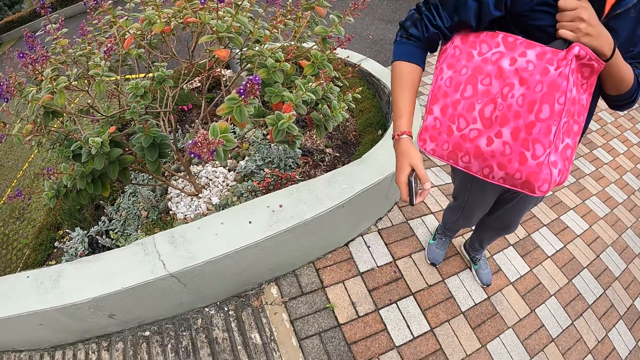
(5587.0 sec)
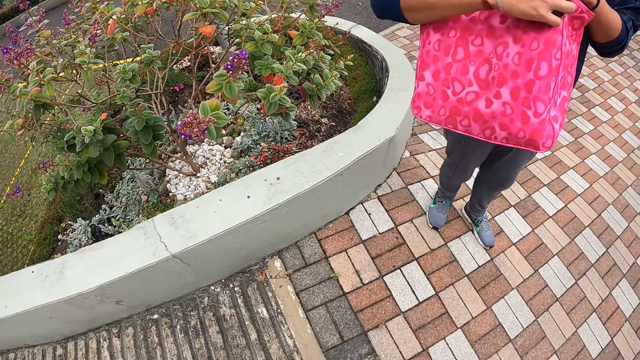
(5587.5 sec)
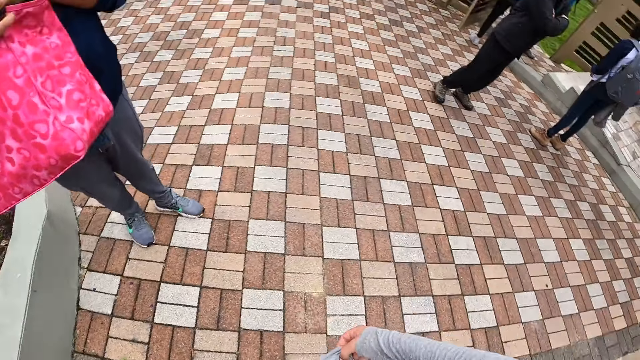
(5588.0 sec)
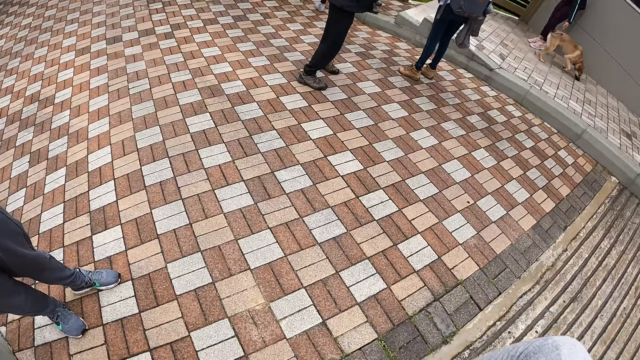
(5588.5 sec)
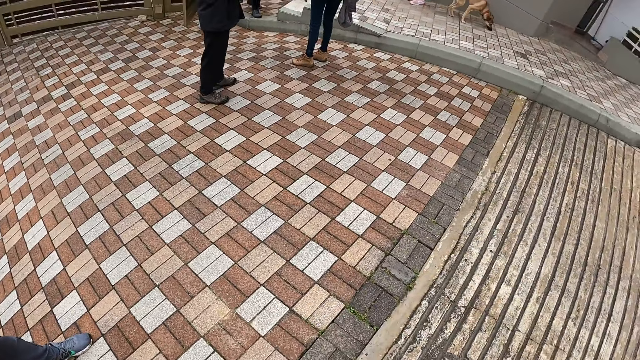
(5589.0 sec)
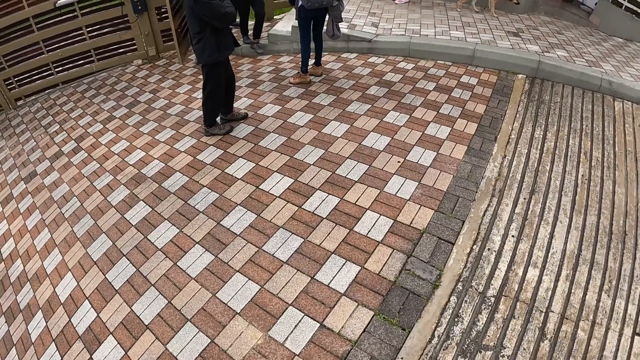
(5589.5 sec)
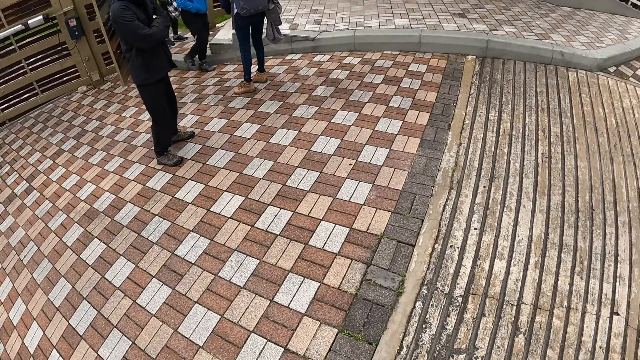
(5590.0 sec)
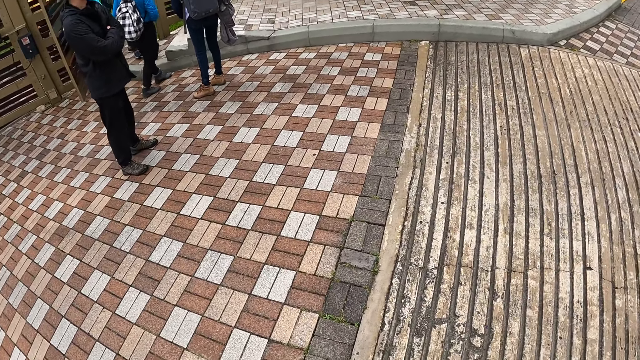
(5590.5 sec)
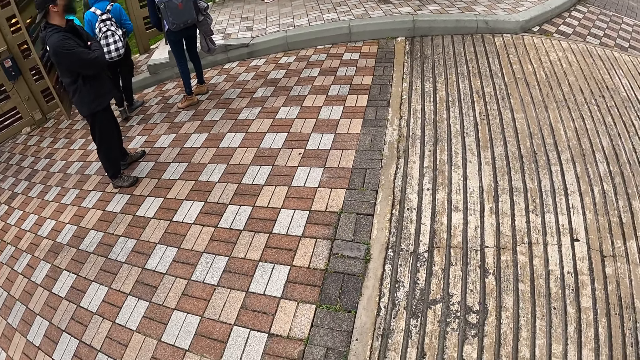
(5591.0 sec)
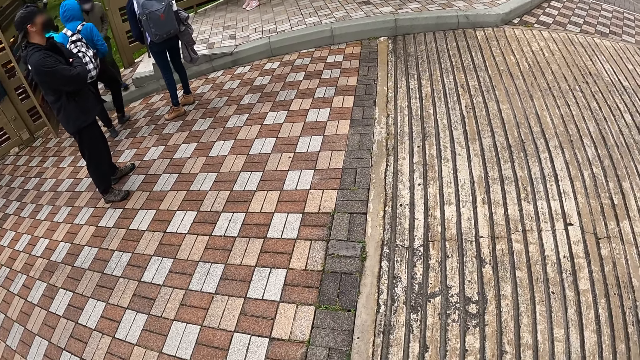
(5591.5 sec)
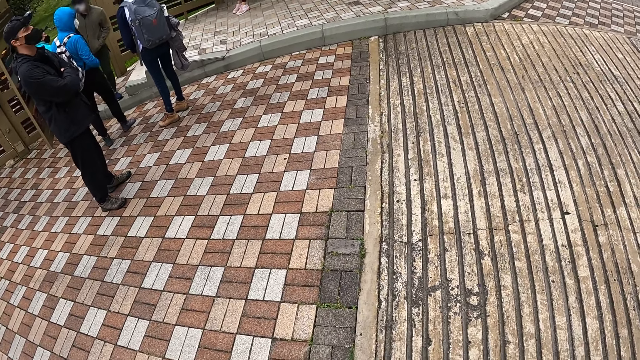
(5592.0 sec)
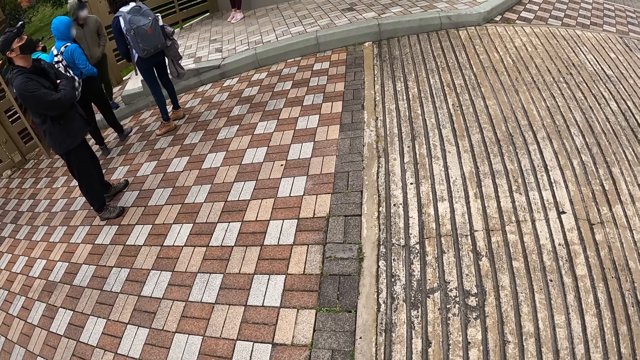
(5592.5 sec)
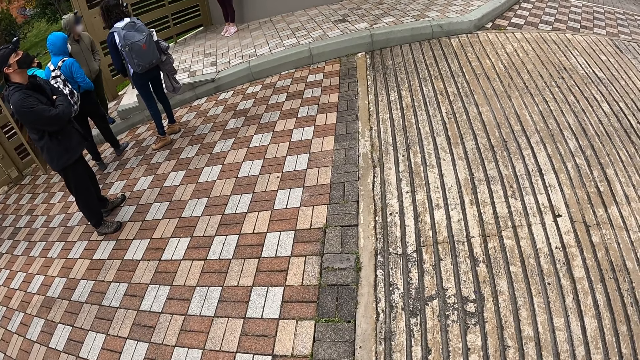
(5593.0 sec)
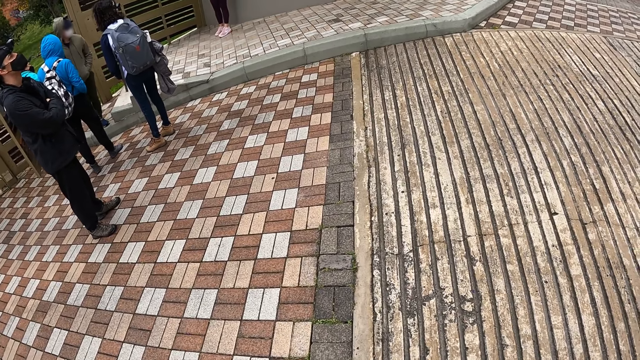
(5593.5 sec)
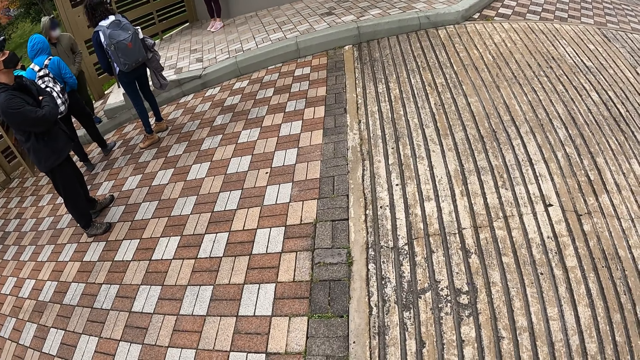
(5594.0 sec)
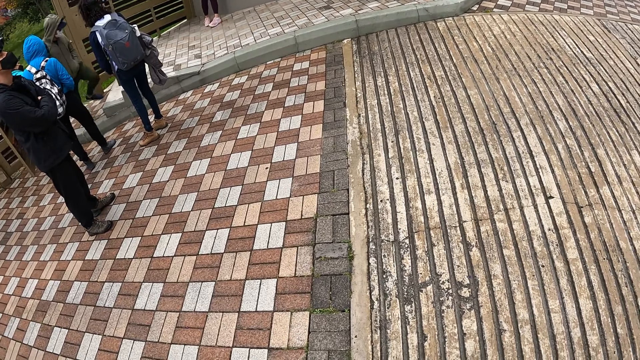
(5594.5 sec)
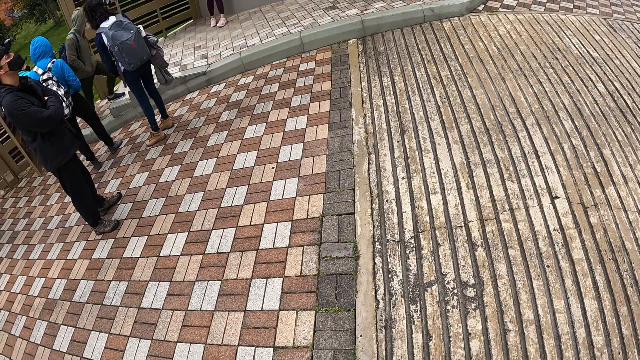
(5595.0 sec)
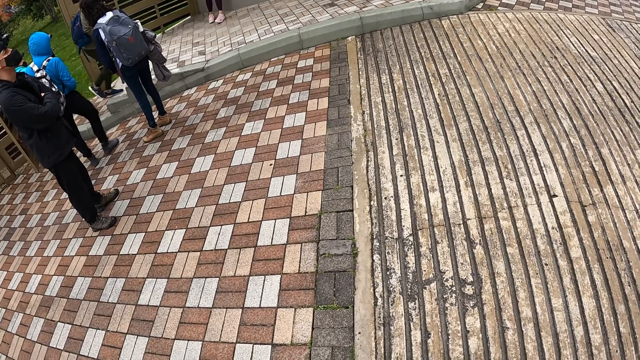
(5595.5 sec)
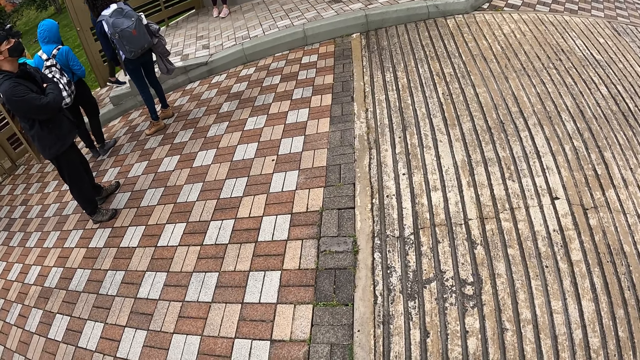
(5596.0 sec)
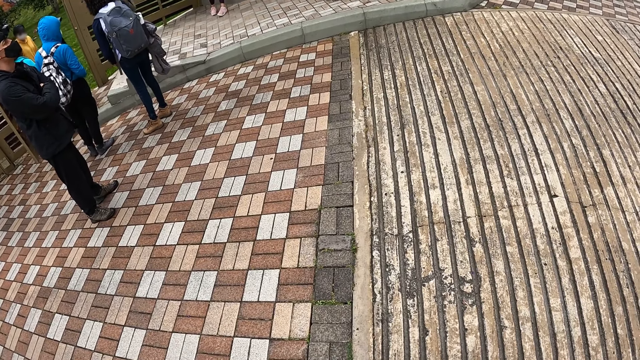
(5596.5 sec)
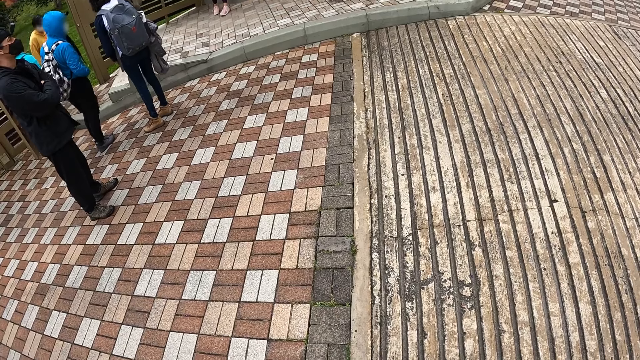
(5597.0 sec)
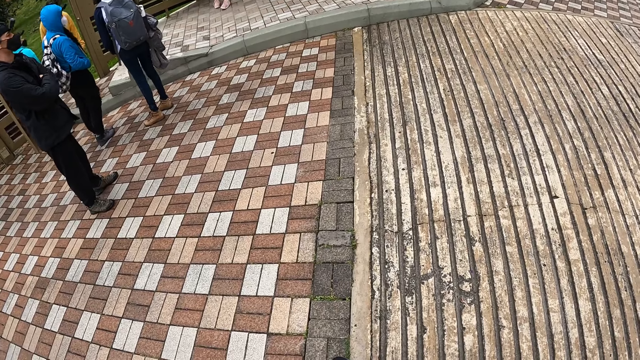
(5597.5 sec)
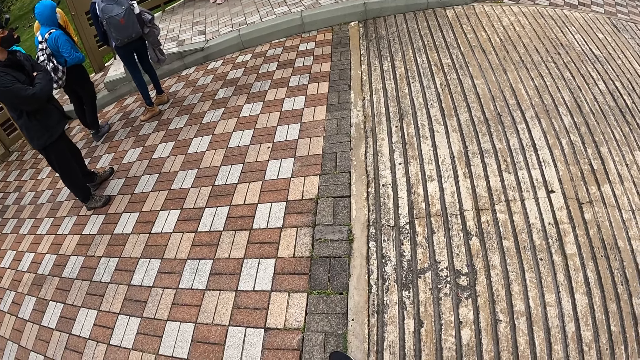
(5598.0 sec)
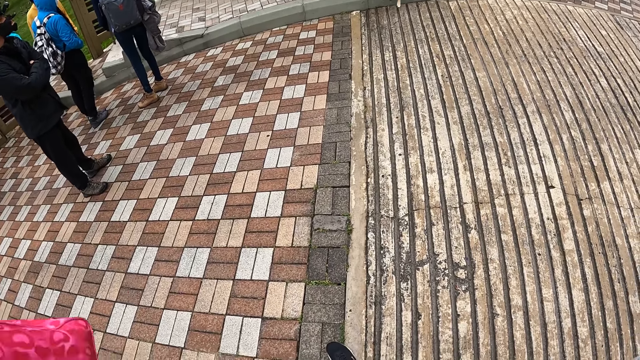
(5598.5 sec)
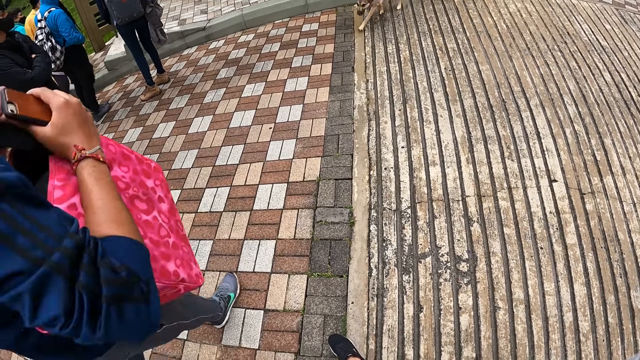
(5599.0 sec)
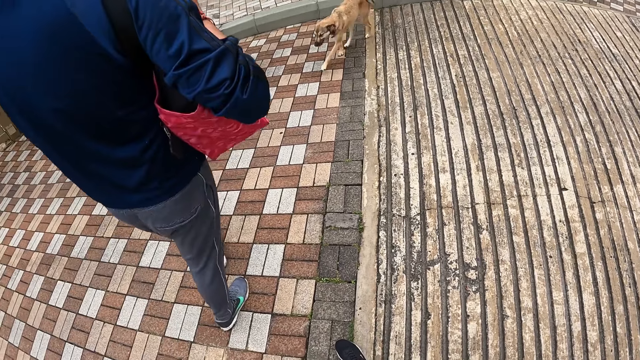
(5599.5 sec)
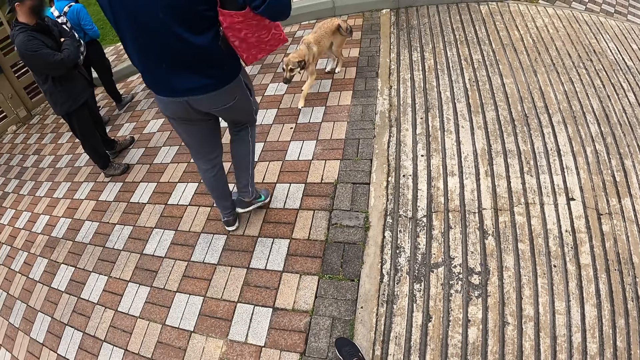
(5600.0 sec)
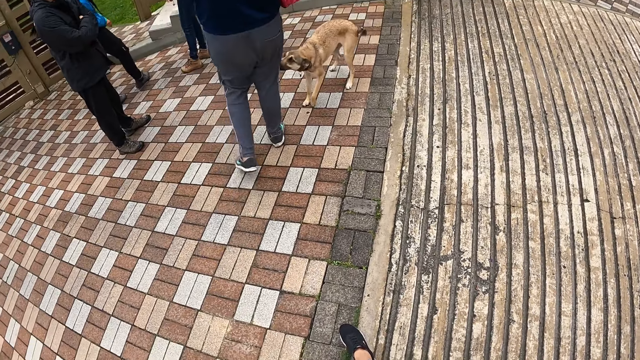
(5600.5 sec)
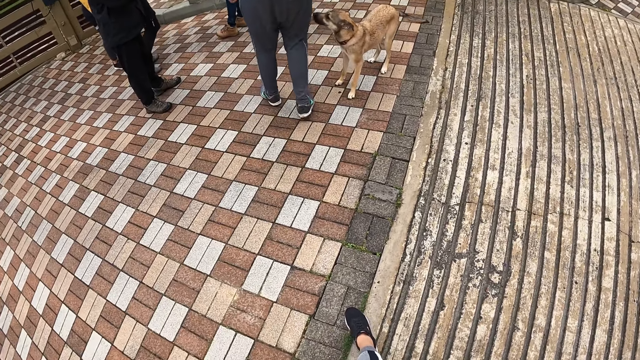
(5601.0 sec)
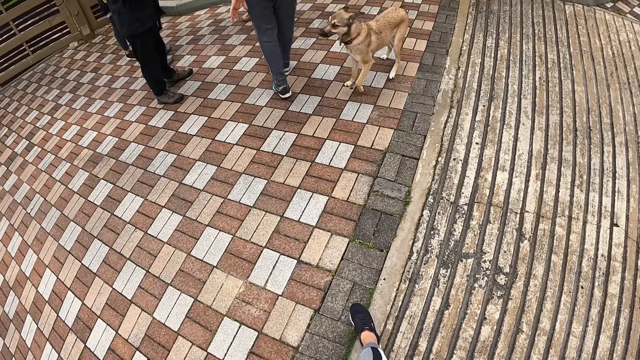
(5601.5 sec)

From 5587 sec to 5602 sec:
A man walks out of the lawn into the compound through the door. A woman walks out of the lawn through the door.

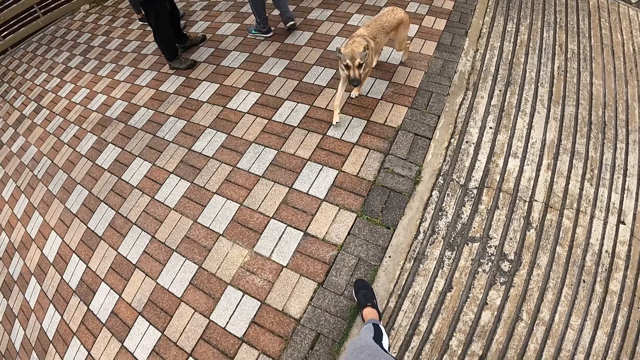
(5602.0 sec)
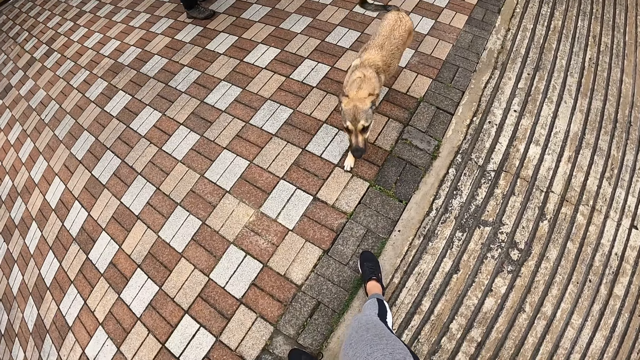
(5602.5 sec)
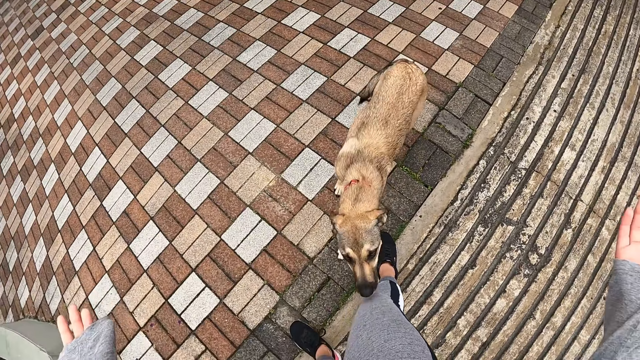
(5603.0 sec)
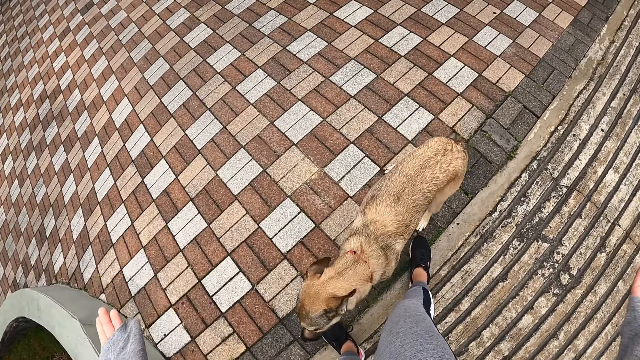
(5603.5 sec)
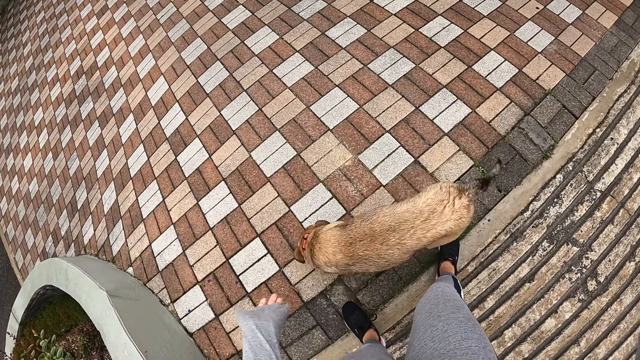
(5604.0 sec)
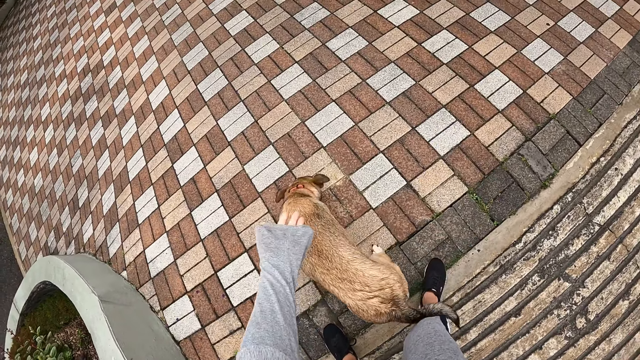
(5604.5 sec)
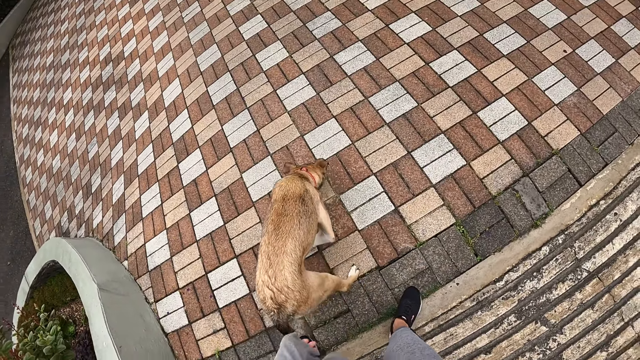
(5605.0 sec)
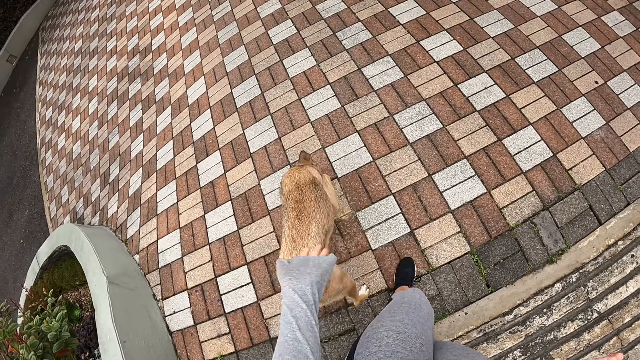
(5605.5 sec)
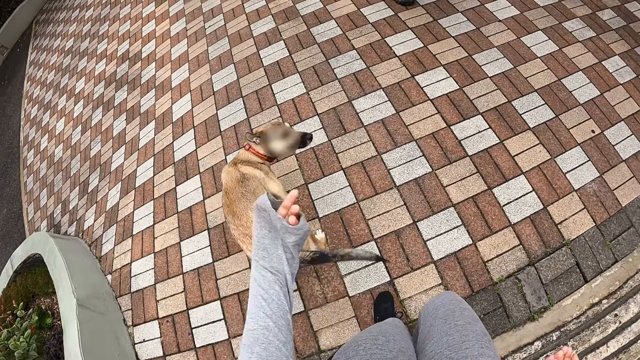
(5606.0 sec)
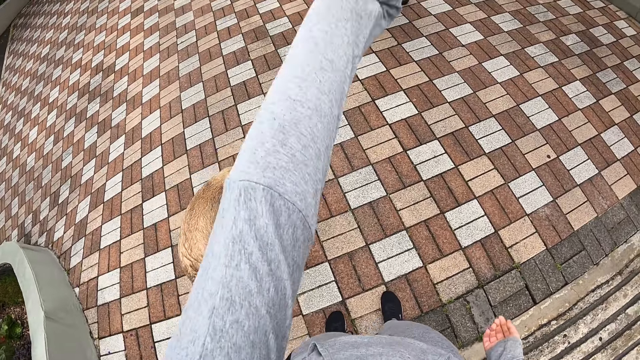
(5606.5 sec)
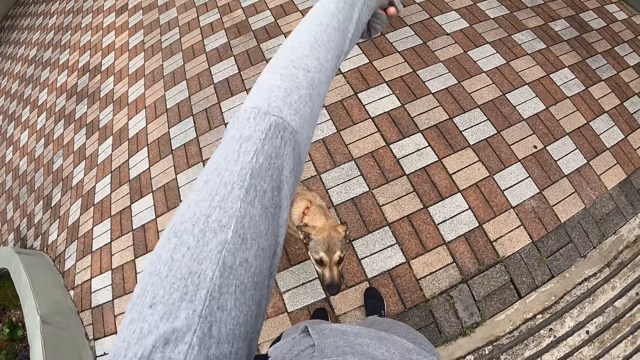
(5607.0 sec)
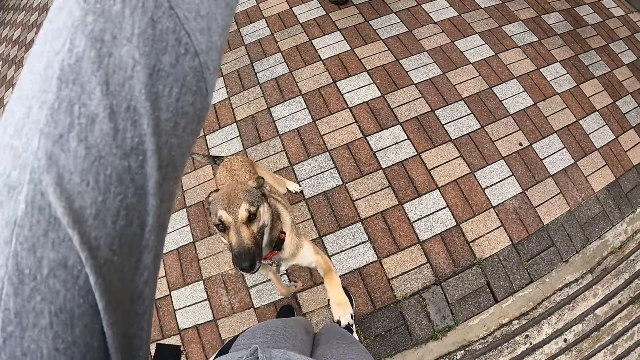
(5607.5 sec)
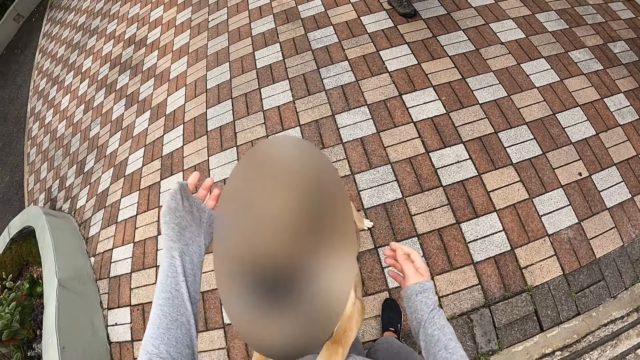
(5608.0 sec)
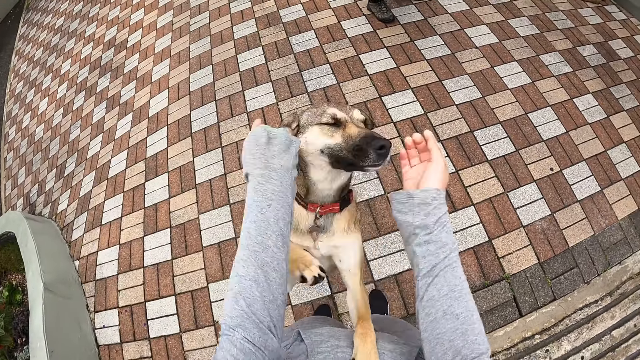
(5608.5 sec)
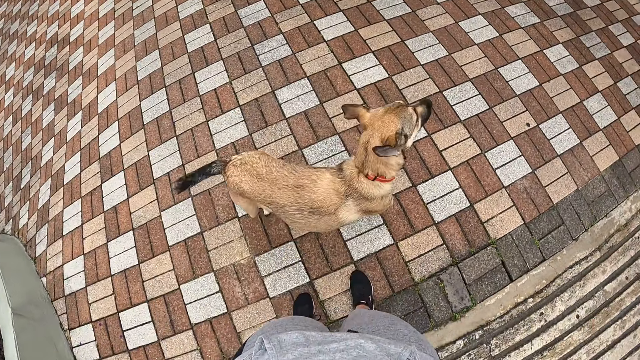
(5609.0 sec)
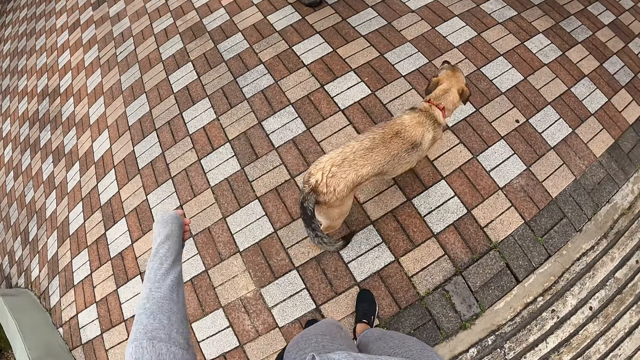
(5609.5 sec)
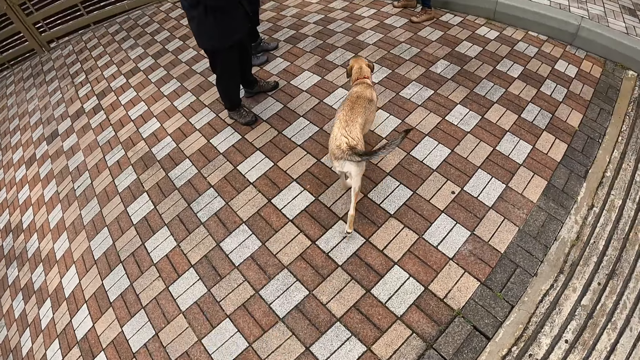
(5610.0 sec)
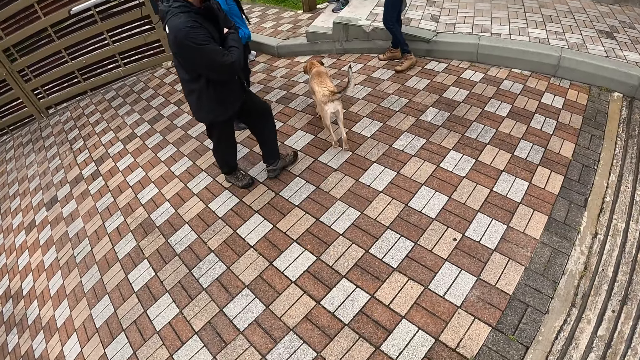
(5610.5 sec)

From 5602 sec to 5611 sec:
The dog jumps at the camera wearer. The camera wearer touches the dog with both hands. They play with the dog.
